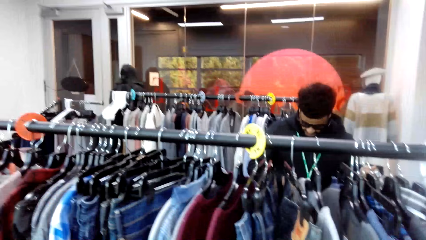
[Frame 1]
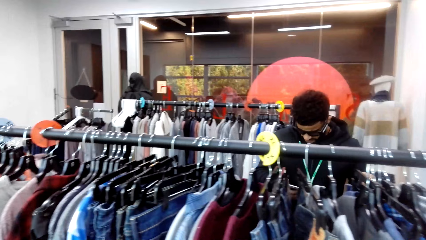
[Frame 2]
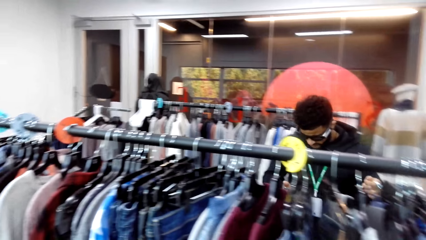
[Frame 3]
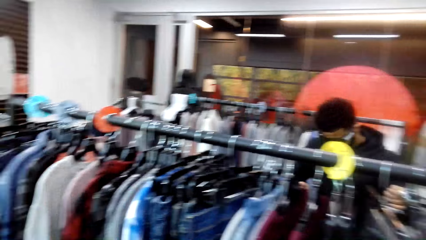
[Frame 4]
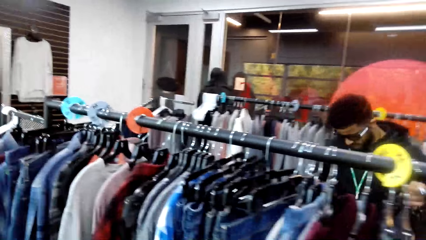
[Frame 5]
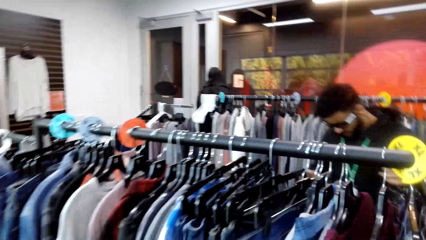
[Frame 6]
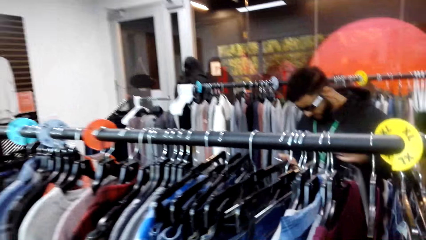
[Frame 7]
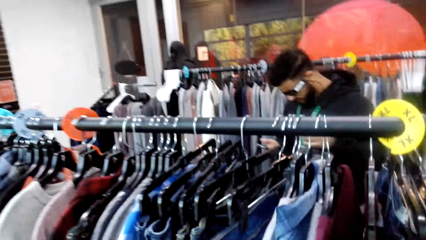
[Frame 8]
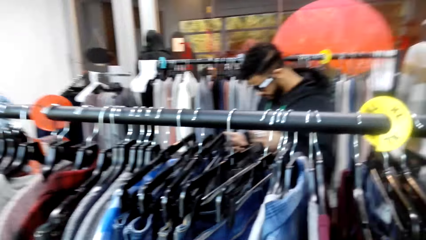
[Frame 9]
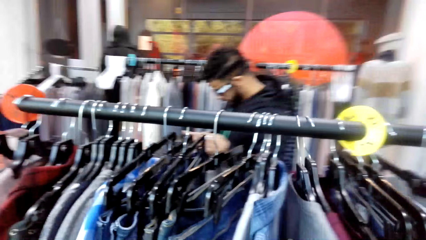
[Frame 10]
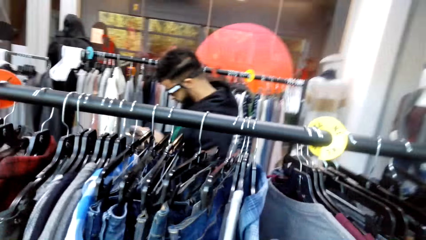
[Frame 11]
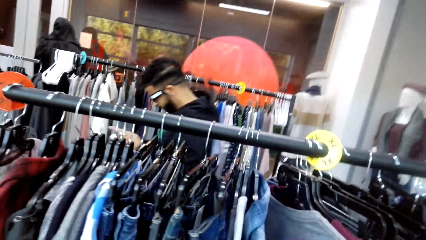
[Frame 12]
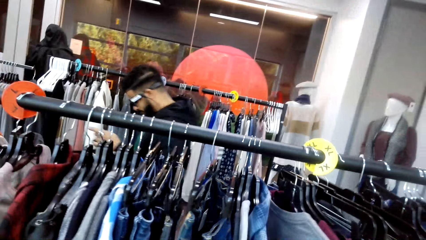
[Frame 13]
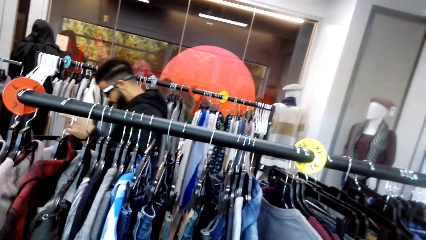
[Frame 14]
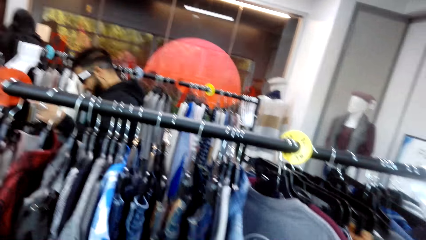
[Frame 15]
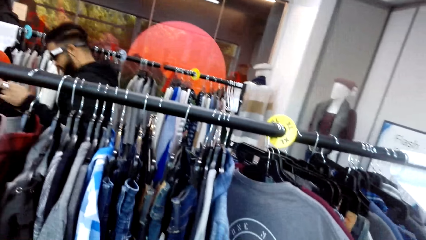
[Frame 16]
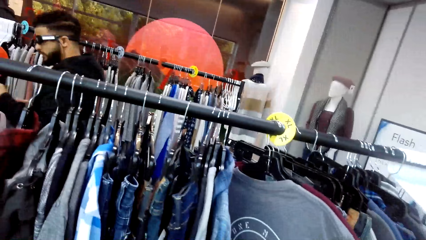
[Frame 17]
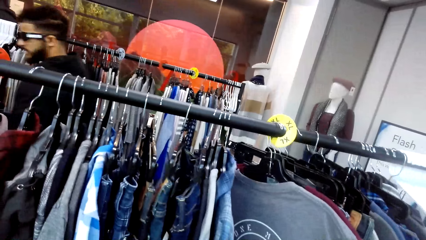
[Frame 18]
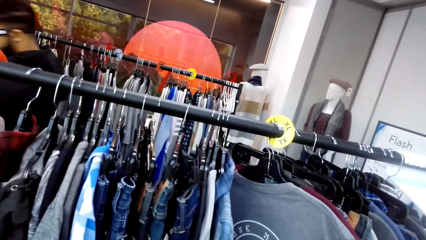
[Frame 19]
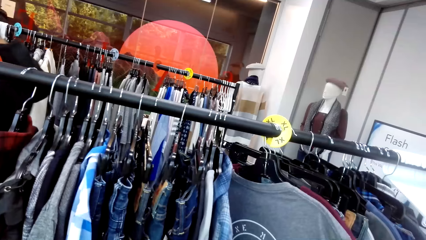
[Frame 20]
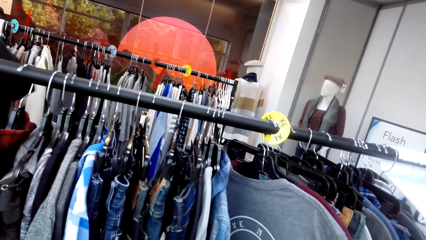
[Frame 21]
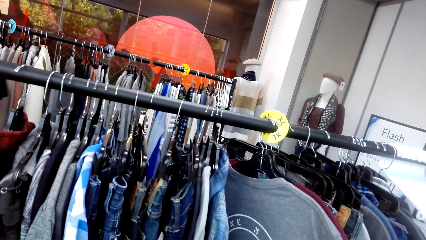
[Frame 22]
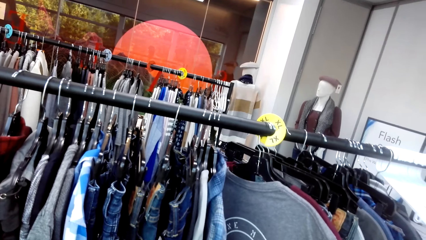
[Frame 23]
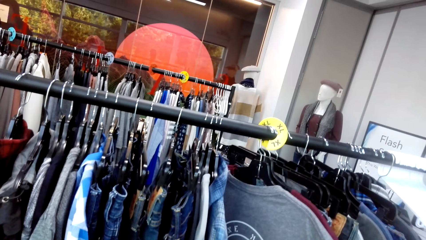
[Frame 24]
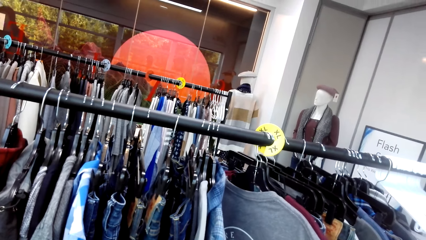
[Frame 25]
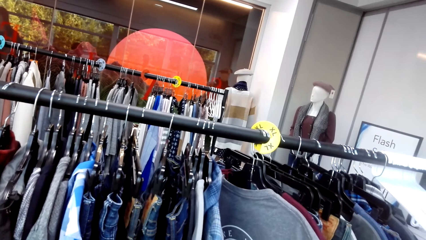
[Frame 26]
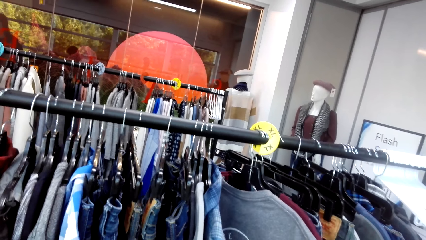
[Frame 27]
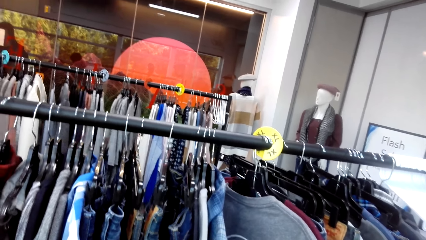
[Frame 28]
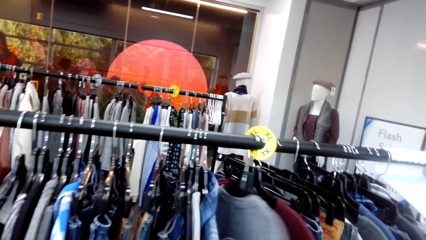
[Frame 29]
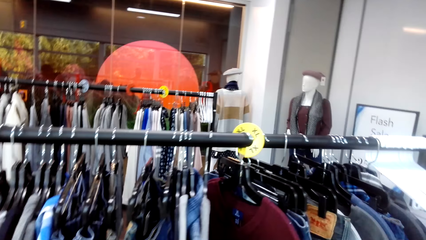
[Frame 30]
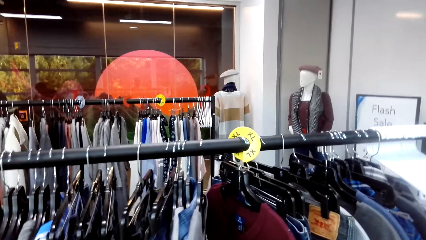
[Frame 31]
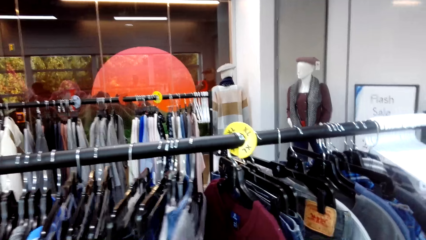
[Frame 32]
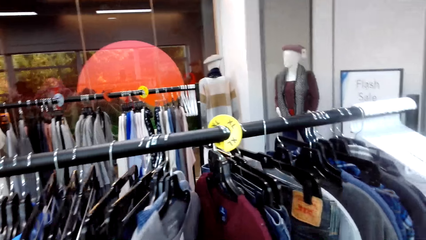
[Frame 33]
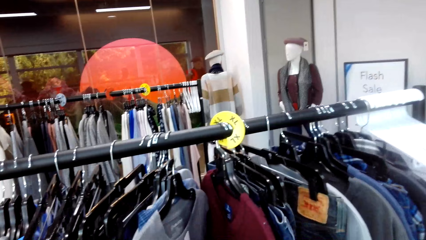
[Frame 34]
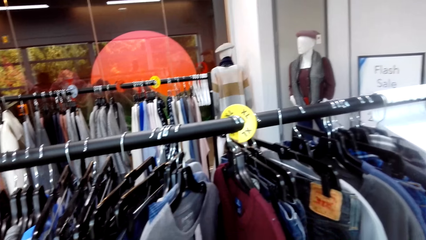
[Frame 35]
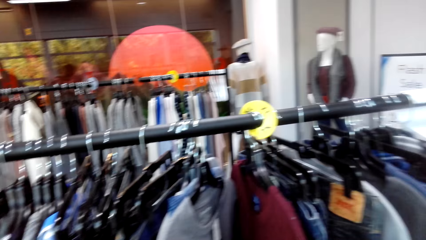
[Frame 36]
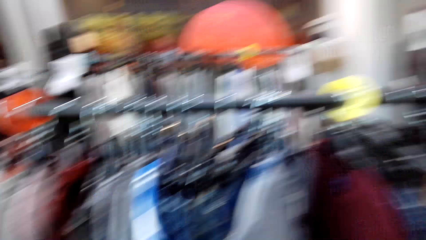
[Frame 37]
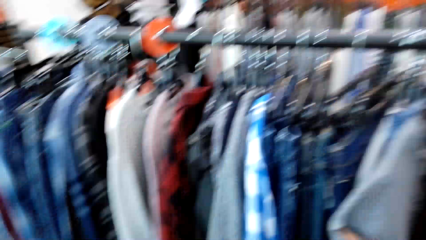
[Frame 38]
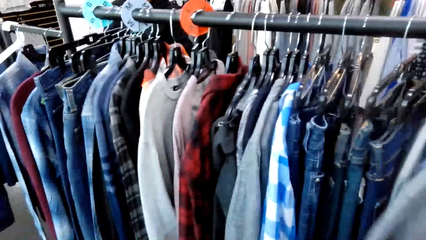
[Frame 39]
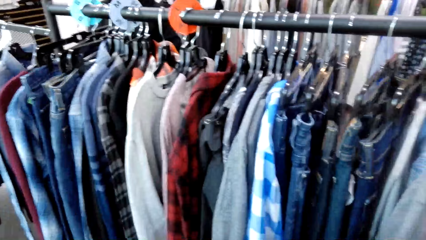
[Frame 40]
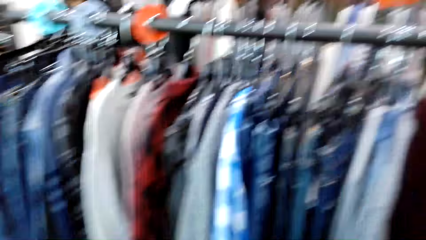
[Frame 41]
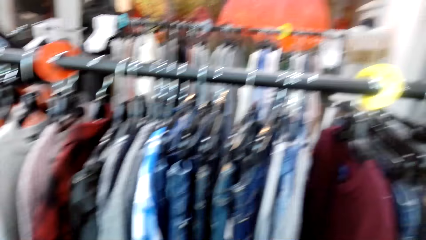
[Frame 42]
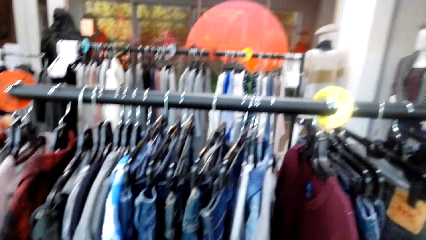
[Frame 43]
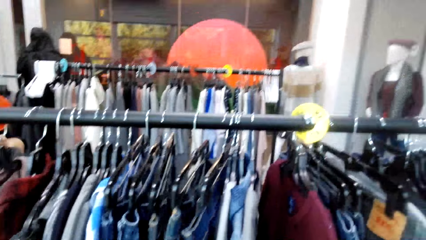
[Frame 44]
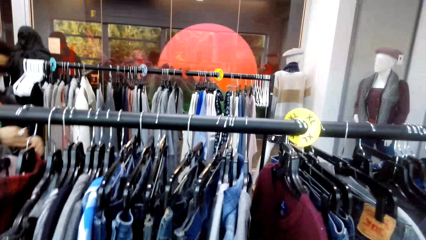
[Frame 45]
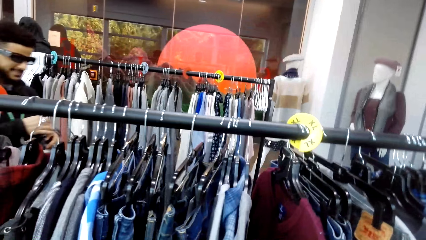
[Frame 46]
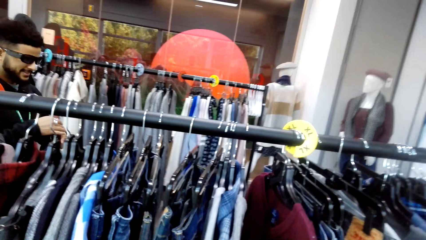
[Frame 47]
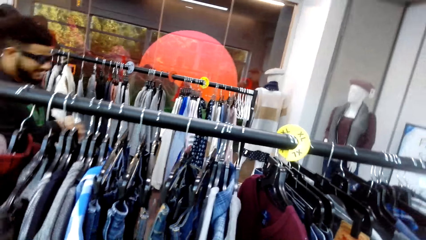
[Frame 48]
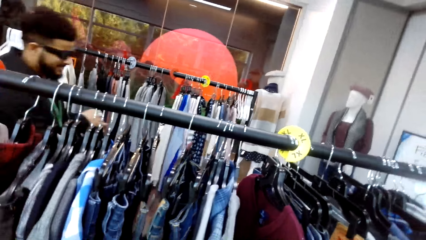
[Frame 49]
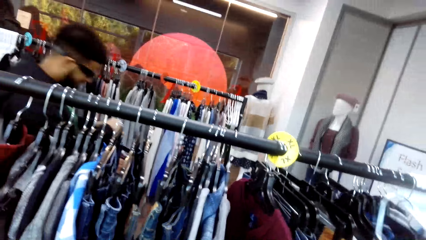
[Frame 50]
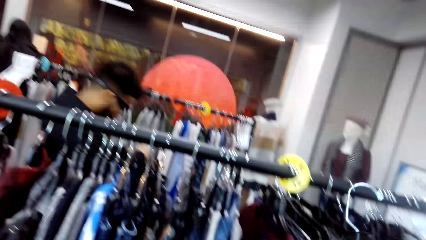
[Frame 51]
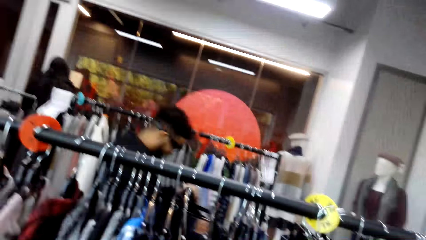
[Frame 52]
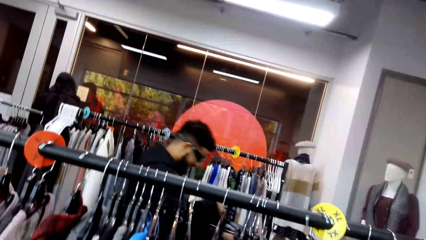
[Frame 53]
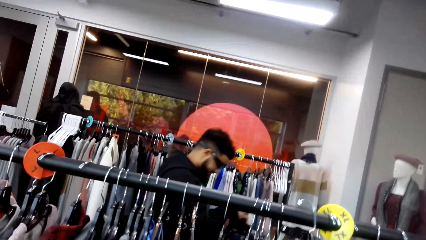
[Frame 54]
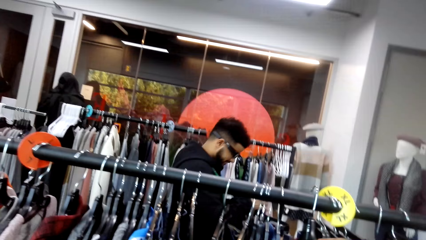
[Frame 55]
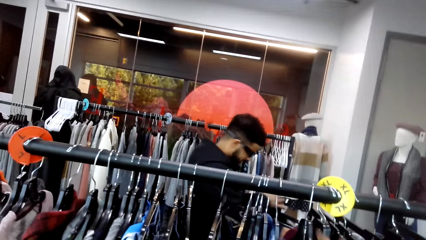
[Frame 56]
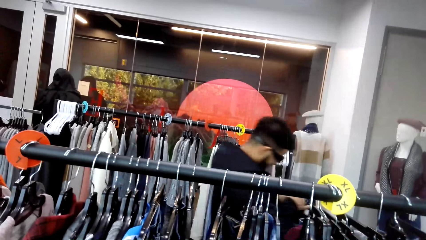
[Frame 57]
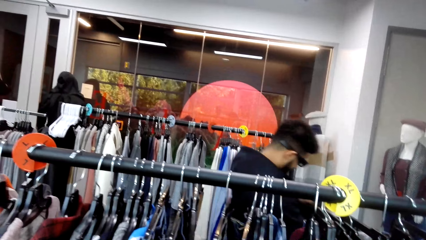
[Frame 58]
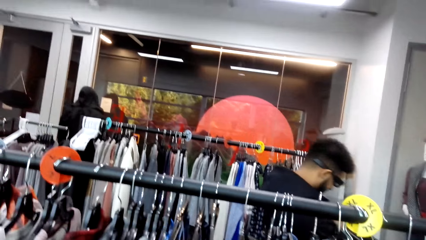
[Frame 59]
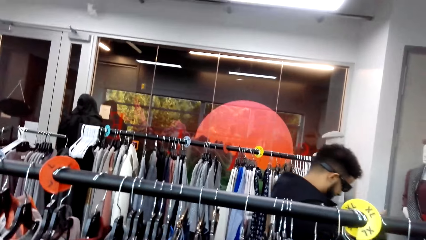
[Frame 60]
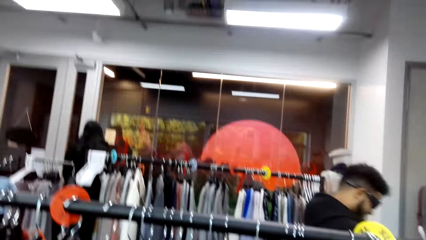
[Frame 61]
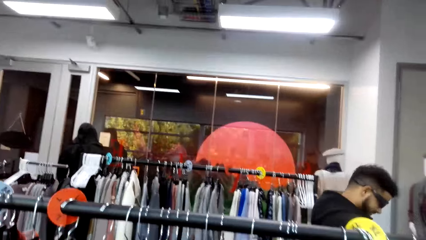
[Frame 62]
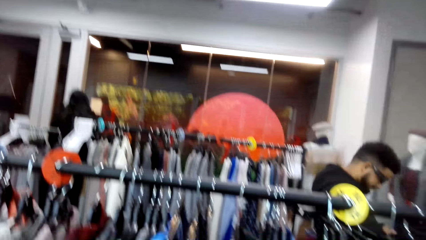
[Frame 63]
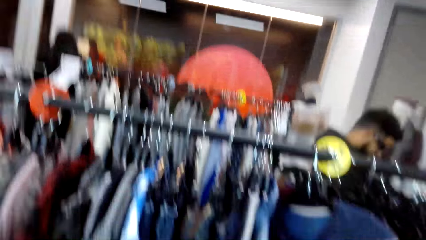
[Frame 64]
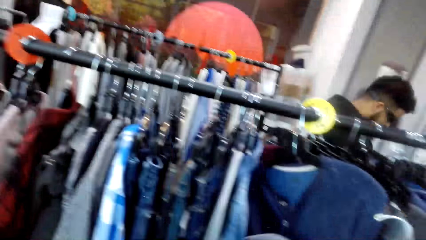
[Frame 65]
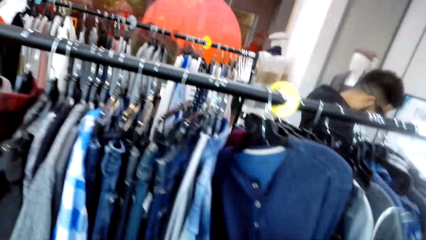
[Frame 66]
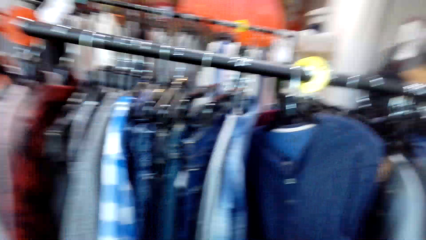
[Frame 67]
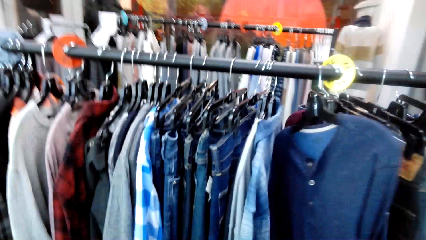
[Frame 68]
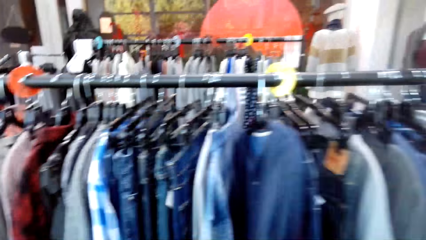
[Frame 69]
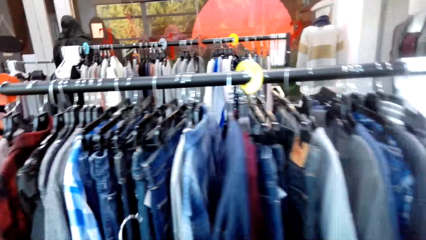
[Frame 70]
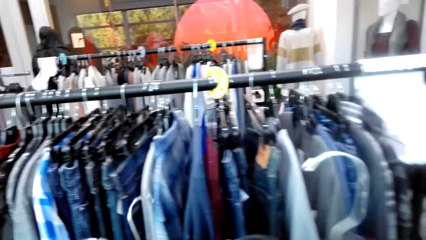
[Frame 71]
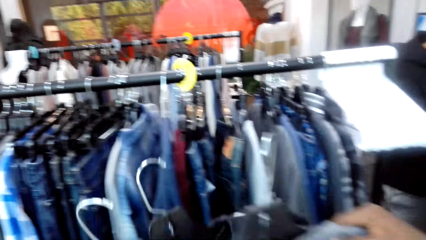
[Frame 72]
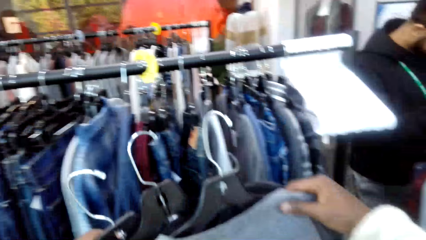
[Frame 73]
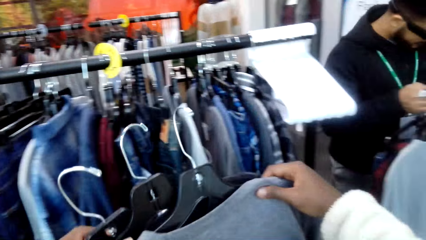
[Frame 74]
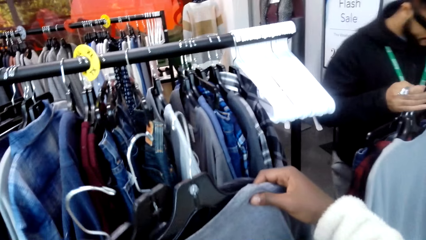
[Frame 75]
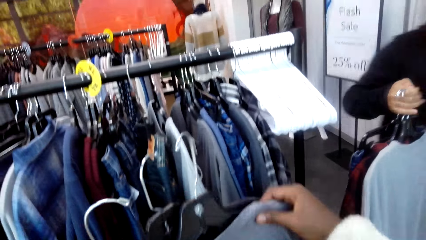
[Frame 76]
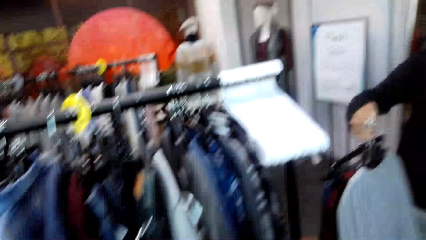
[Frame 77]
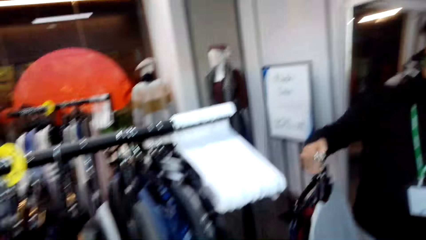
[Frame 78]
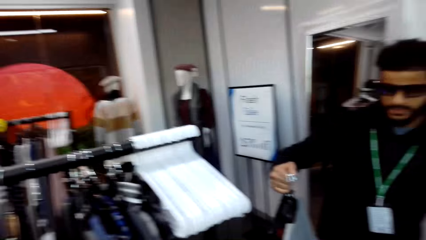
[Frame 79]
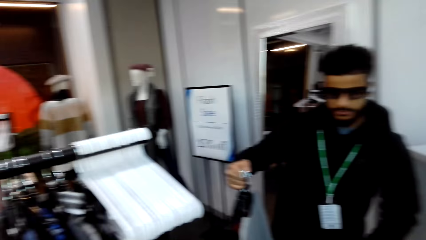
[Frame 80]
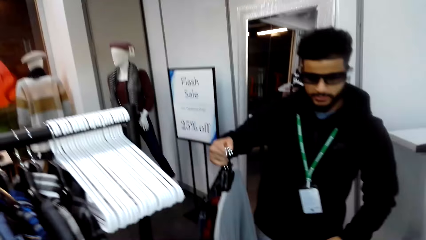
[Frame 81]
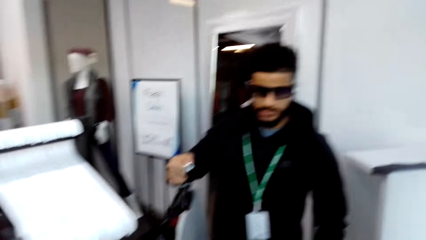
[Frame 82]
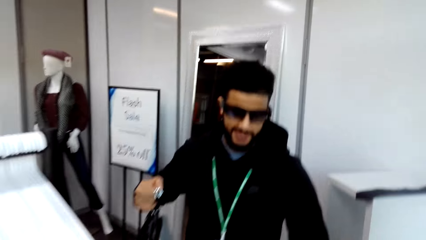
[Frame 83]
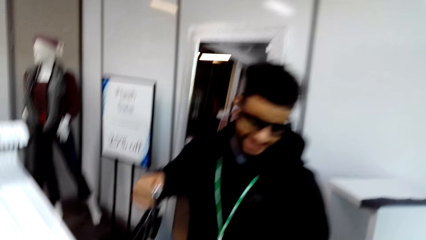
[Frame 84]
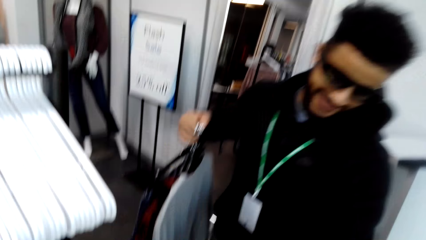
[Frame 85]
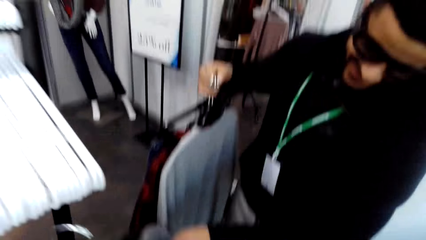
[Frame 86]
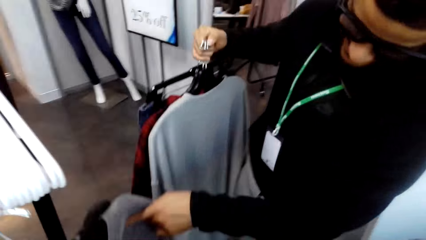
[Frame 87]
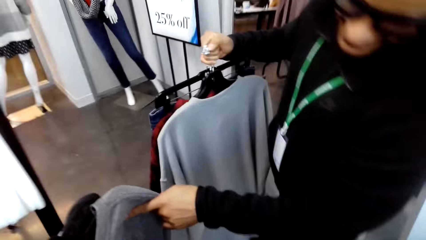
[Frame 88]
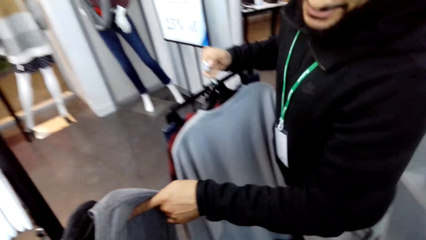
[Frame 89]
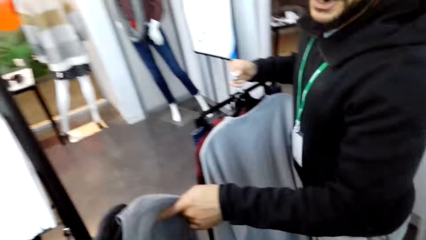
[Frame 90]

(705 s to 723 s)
The camera wearer moves around the shop. A man walks around the shop. The camera wearer touches clothes on the stand. They look around the shop. They pick a cloth from the stand. The man walks around the shop. The camera wearer moves around the shop. They hold clothes. They converse with the man.
